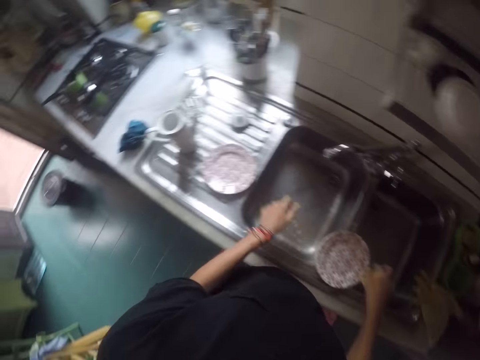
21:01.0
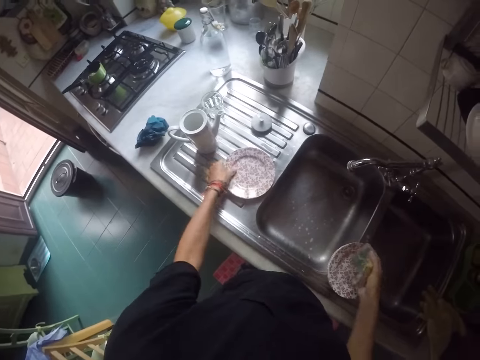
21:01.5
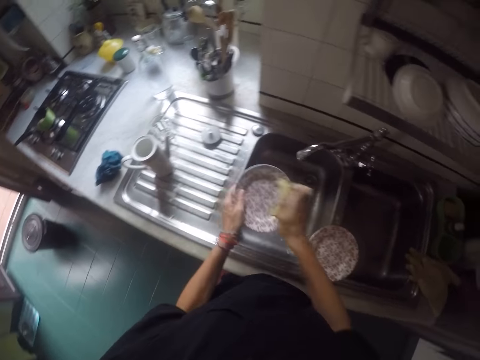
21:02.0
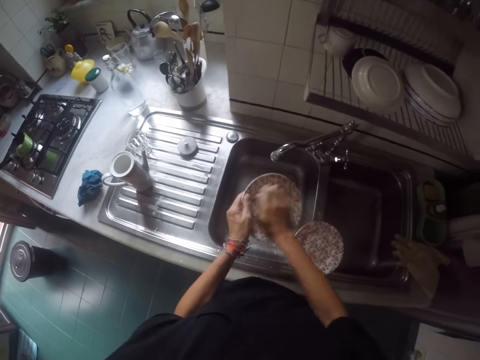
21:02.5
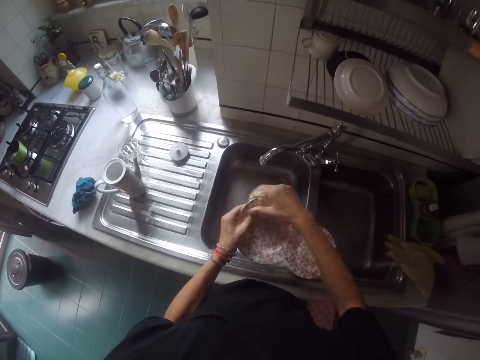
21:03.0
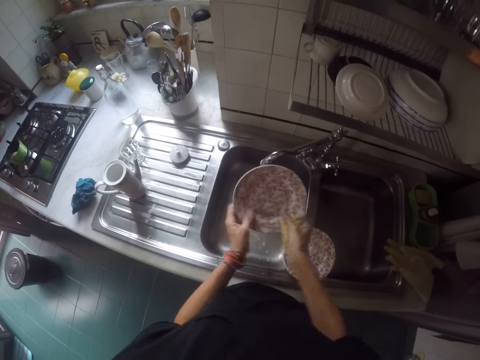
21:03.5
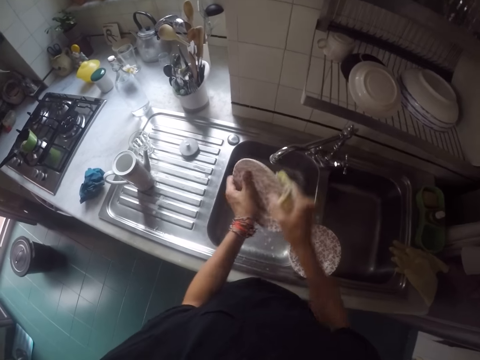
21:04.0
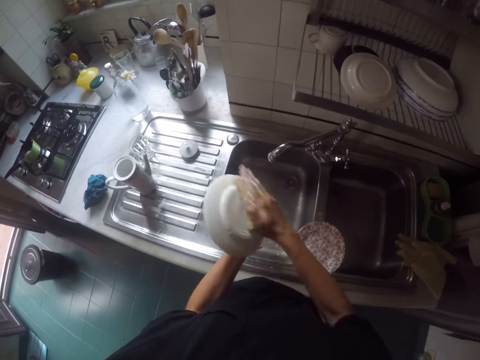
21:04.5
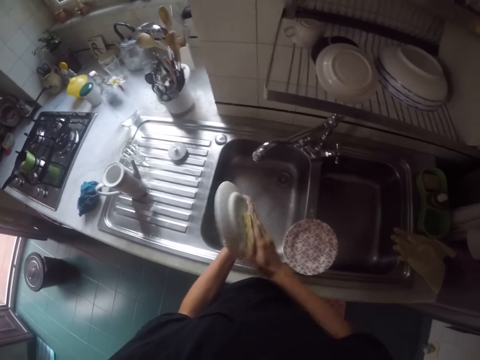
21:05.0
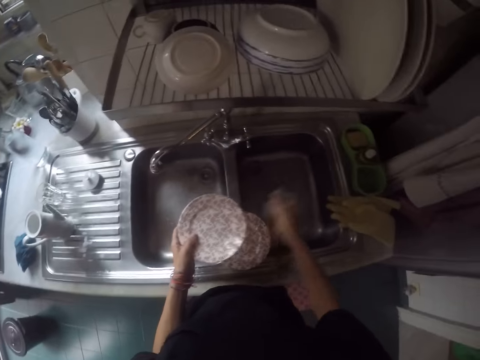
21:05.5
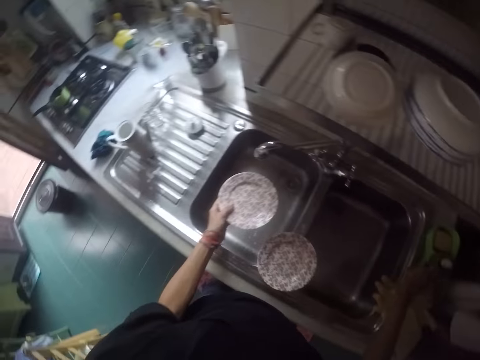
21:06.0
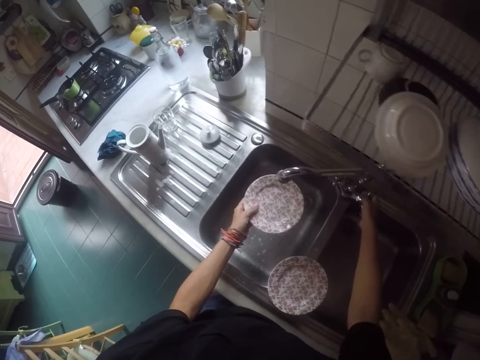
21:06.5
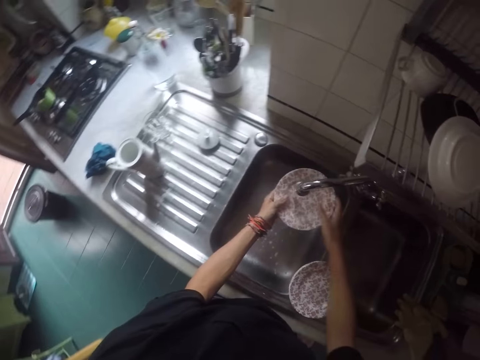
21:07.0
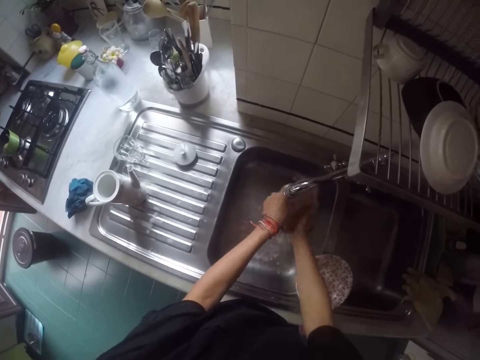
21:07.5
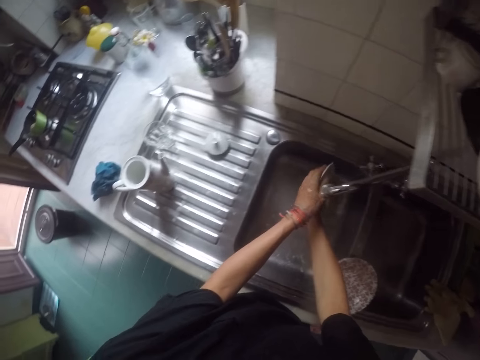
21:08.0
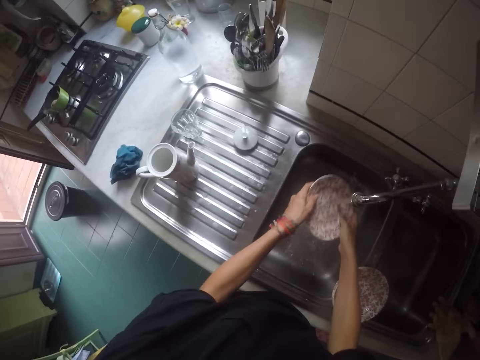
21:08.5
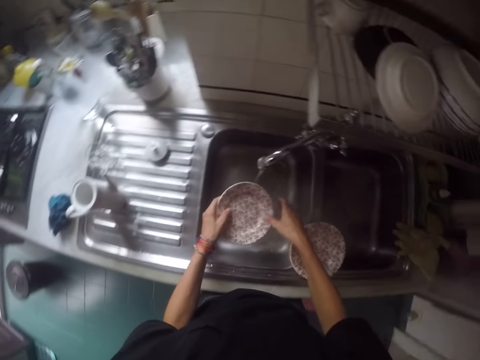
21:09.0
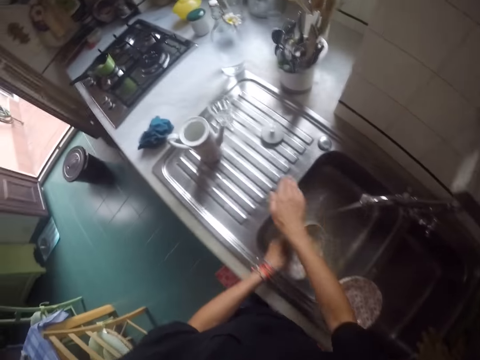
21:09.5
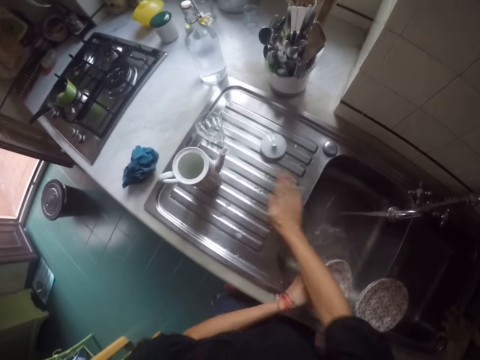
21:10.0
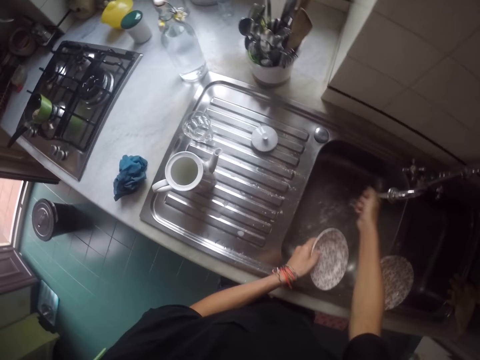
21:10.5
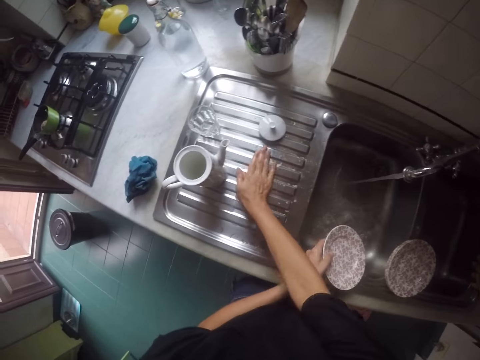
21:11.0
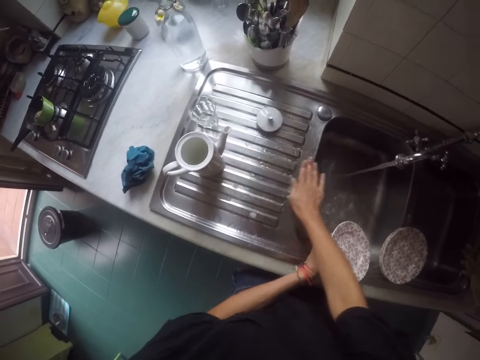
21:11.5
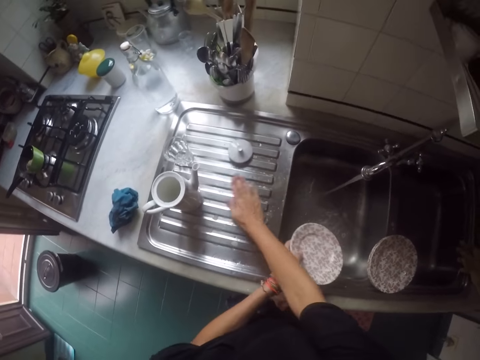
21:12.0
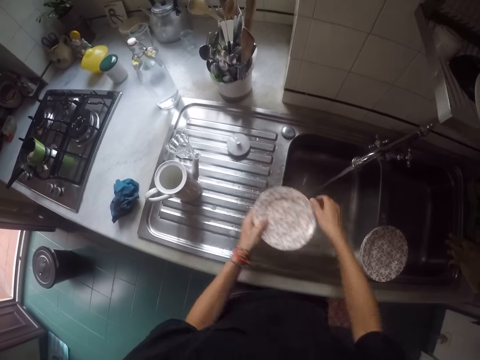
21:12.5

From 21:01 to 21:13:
The camera wearer moves their hands. They pick up a plate. They wash the plate. They throw the dish sponge. They move their hand, open the tap, and rinse the plate. They push water using their hand into the sink. They rinse their hand. They rub their hand on the sink.

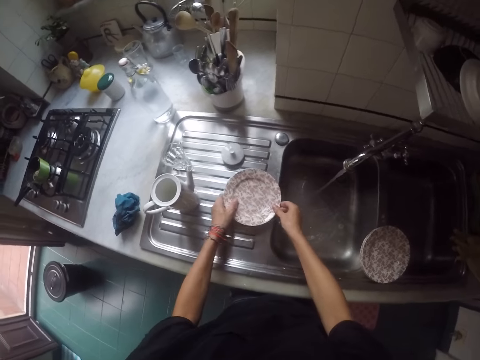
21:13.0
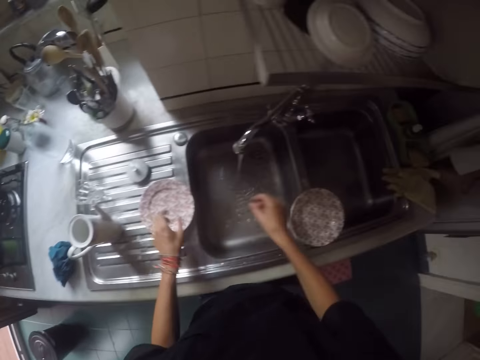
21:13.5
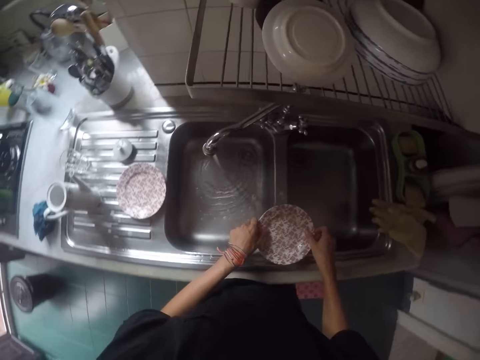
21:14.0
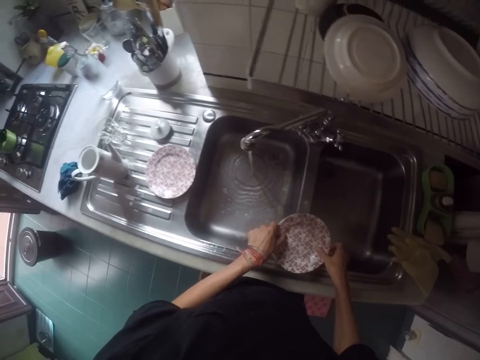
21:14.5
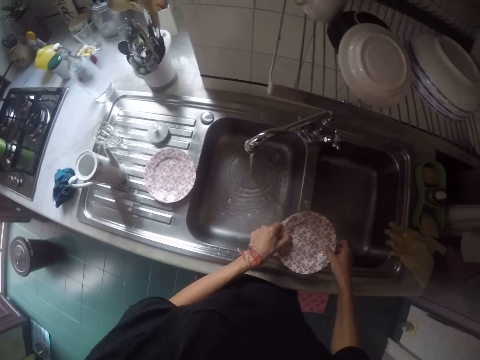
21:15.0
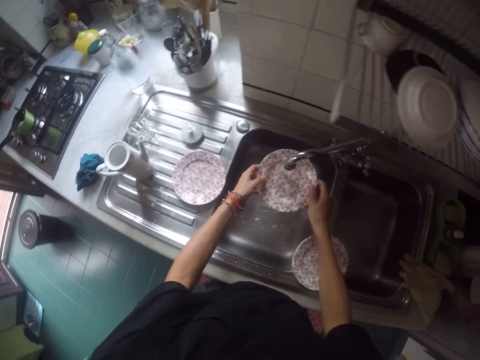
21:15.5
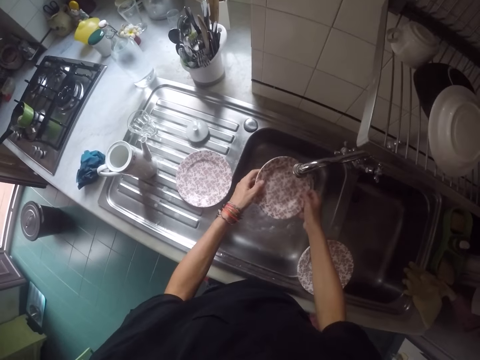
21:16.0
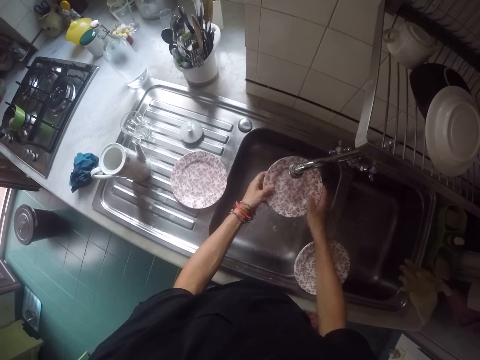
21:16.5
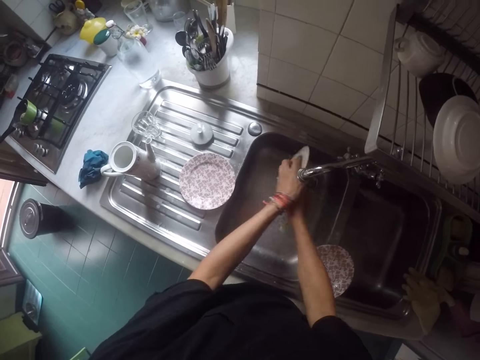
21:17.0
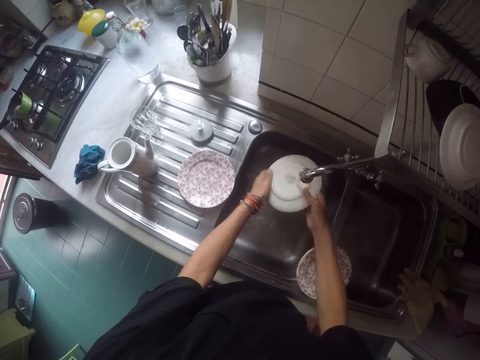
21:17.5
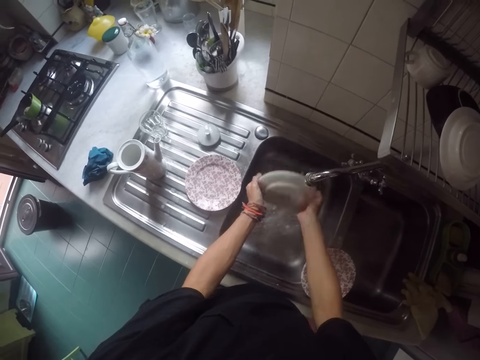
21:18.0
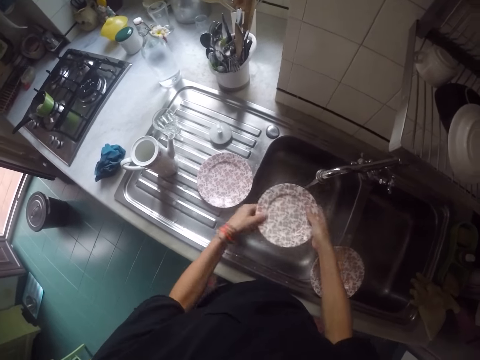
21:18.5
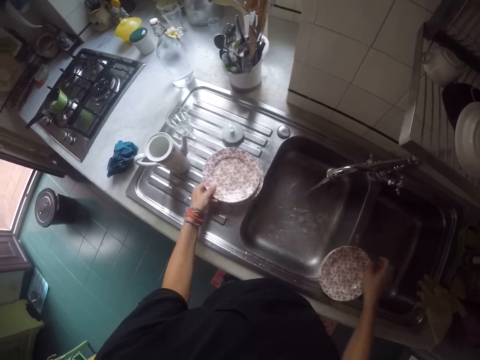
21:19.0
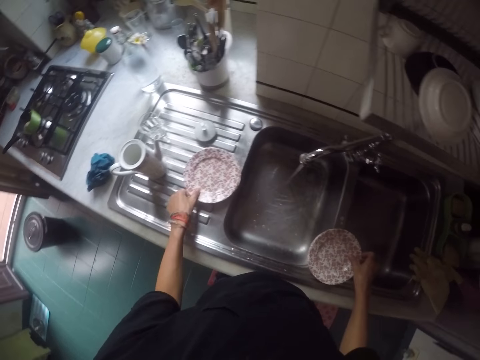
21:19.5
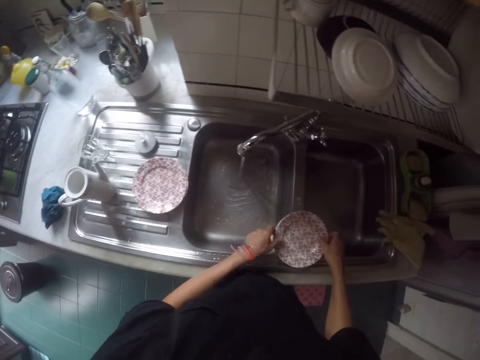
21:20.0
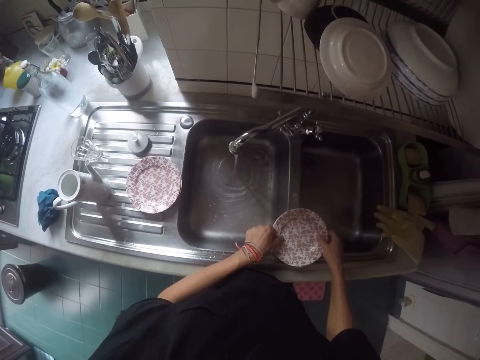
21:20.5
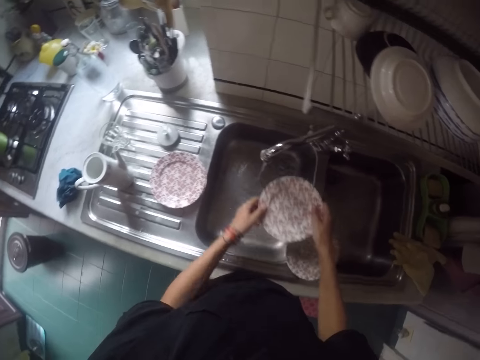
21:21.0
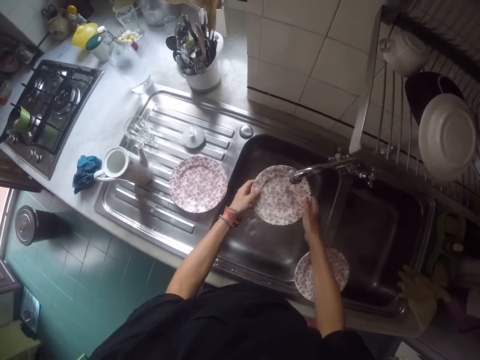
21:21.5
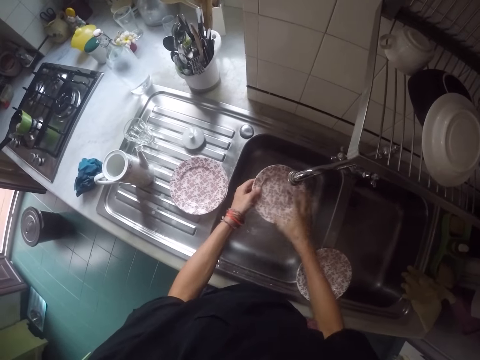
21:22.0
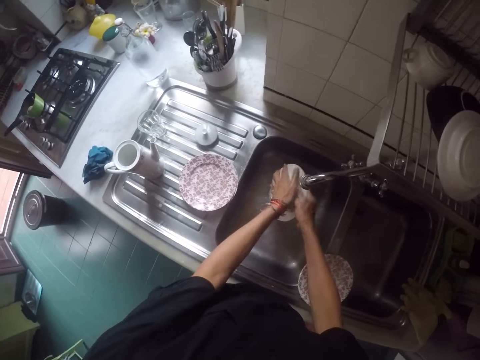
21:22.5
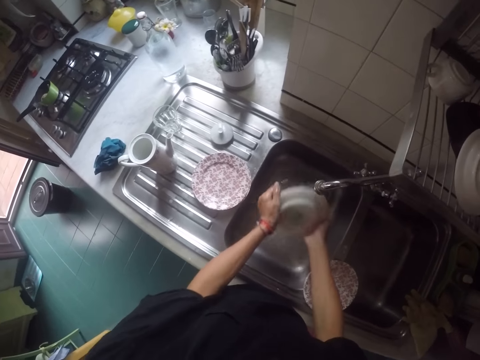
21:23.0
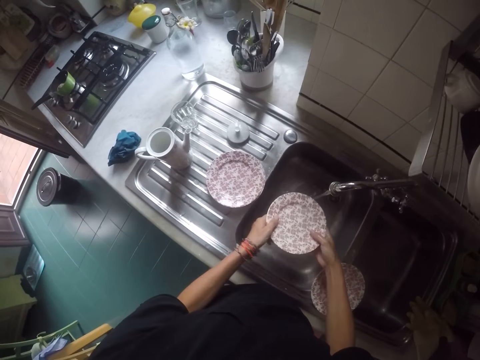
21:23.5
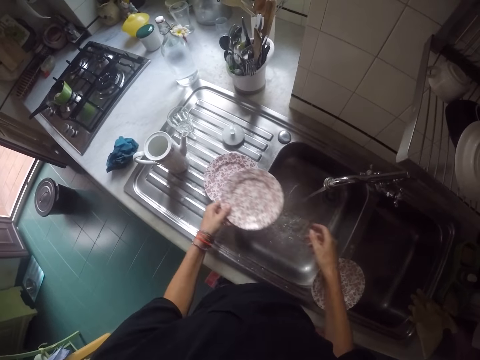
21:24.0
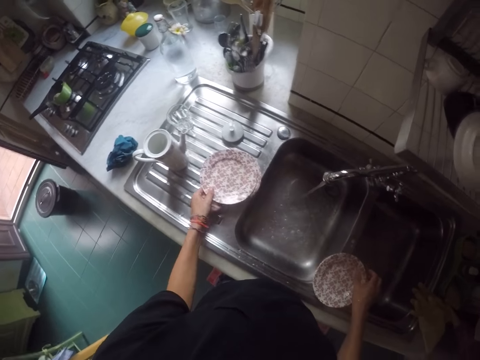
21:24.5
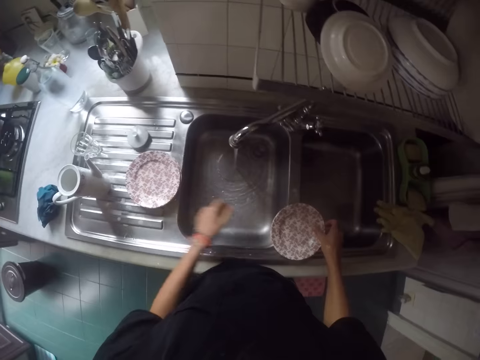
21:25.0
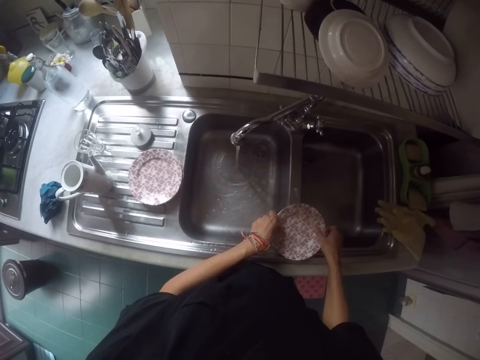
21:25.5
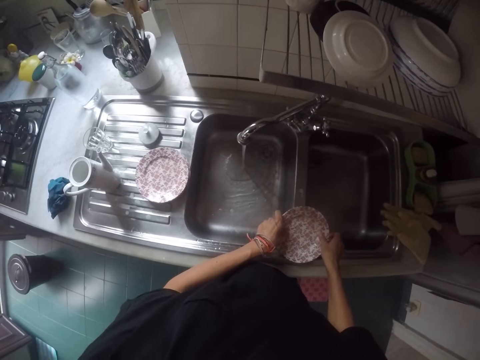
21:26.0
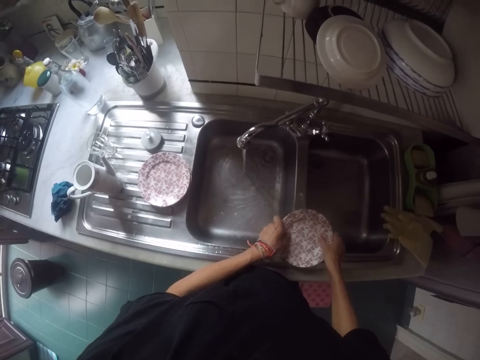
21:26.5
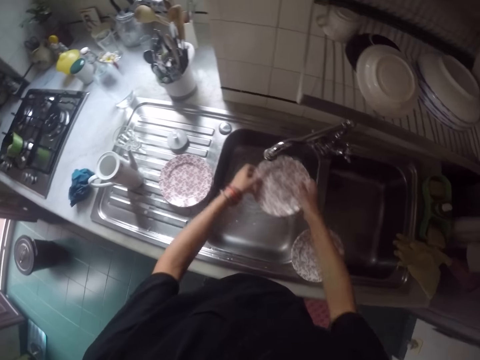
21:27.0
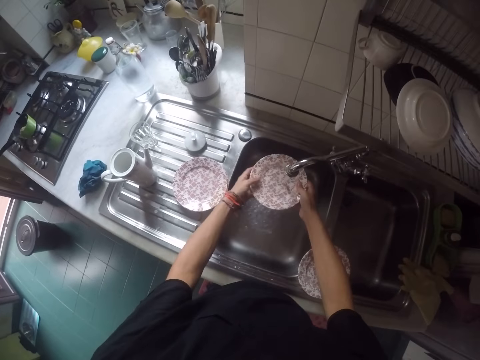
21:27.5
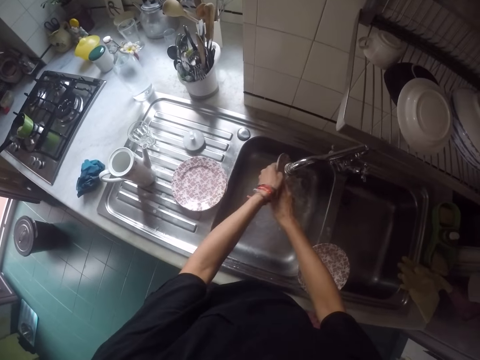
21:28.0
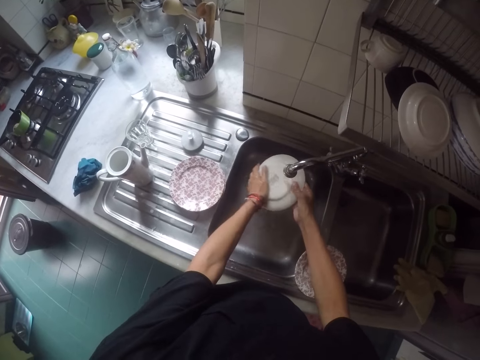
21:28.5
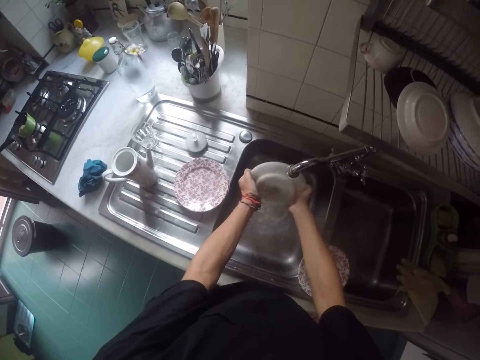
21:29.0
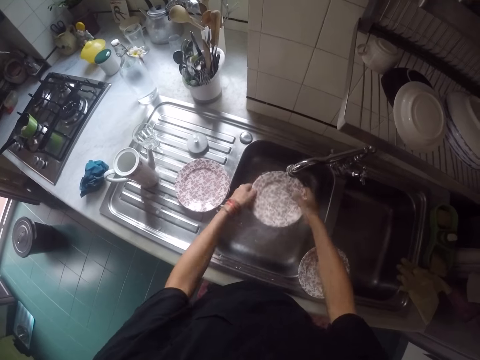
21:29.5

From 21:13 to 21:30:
The camera wearer places the plate on the sink. They move their hands. They pick up a plate. They rinse the plate. They place the plate on the other plate. They move their hands. They pick up a plate. They rinse the plate. They place the plate on the other plates. They move their hands. They pick up a plate. They rinse the plate.
